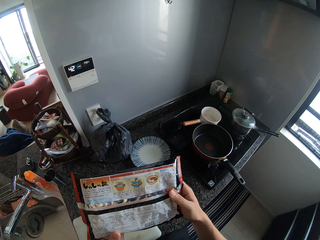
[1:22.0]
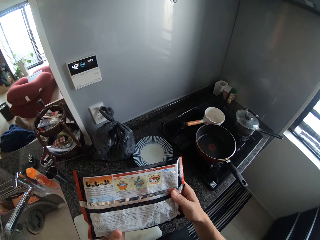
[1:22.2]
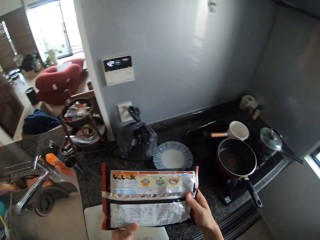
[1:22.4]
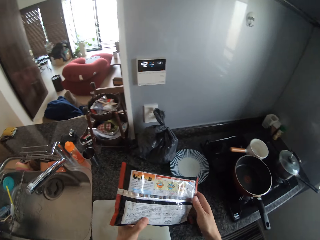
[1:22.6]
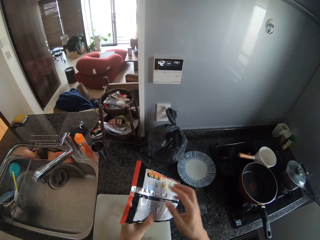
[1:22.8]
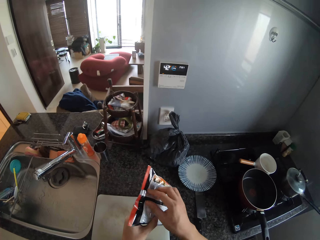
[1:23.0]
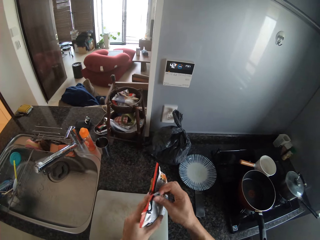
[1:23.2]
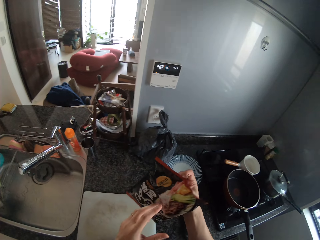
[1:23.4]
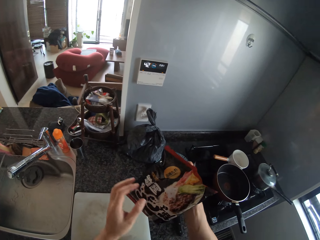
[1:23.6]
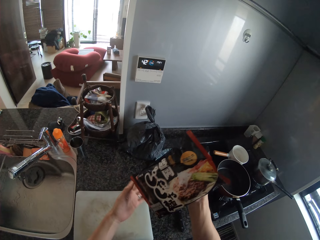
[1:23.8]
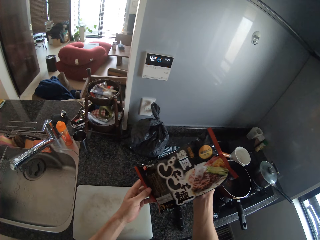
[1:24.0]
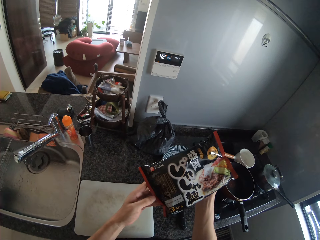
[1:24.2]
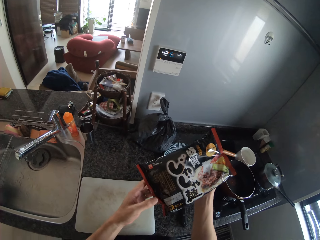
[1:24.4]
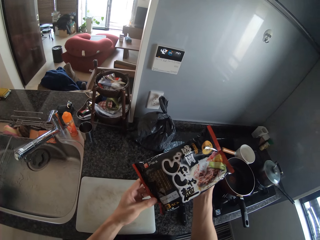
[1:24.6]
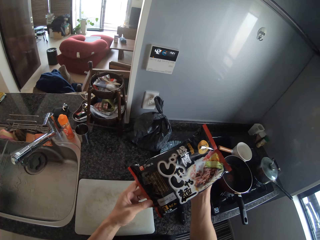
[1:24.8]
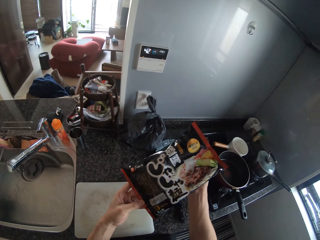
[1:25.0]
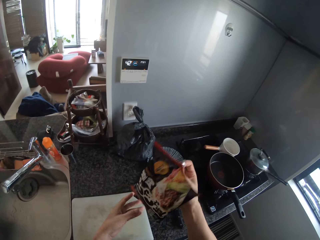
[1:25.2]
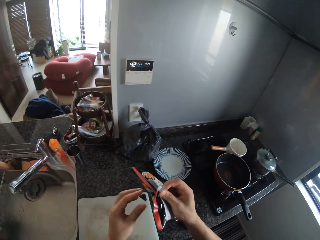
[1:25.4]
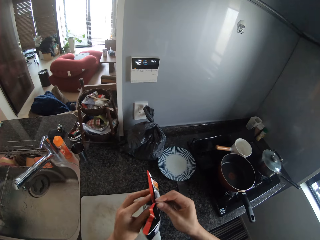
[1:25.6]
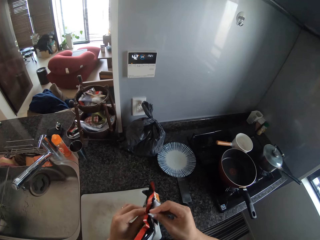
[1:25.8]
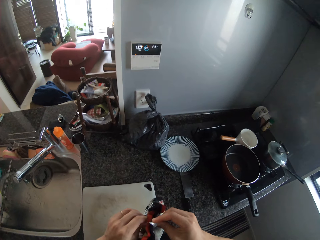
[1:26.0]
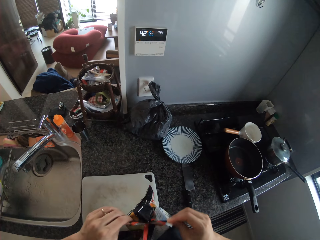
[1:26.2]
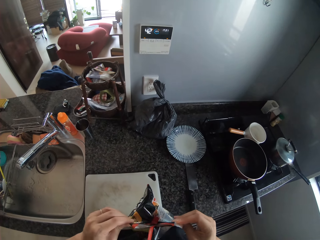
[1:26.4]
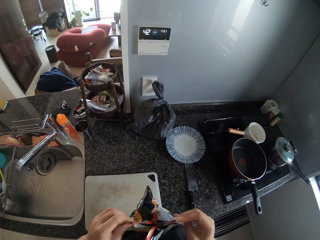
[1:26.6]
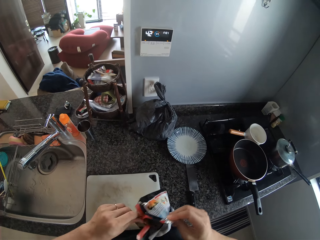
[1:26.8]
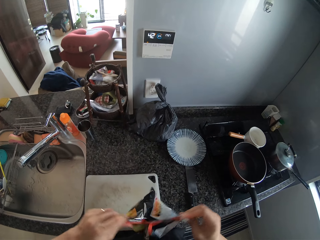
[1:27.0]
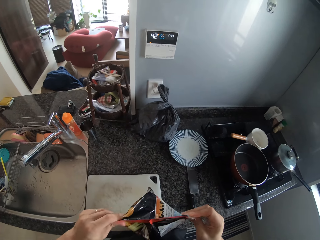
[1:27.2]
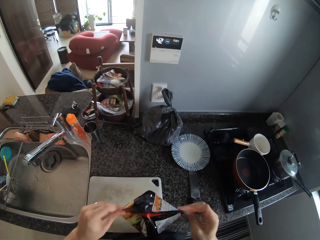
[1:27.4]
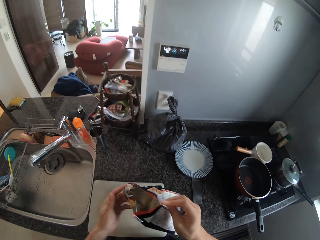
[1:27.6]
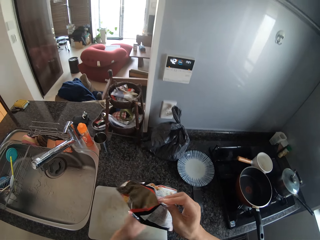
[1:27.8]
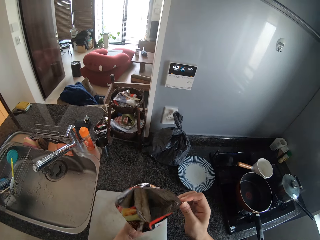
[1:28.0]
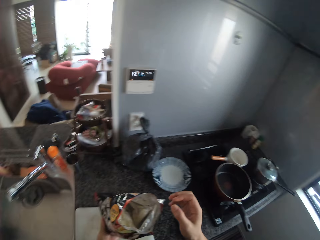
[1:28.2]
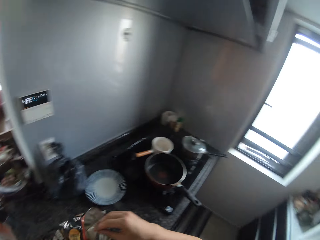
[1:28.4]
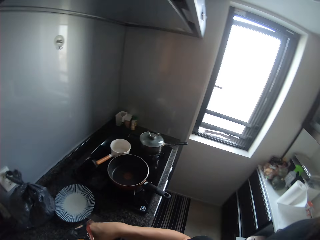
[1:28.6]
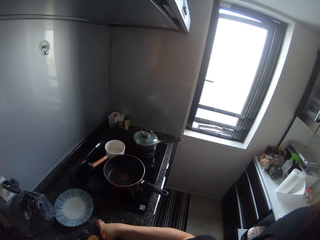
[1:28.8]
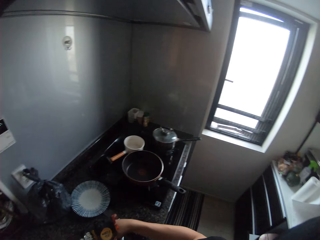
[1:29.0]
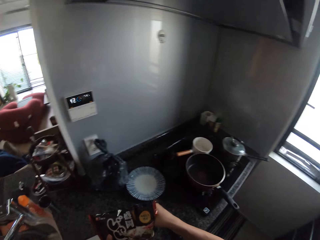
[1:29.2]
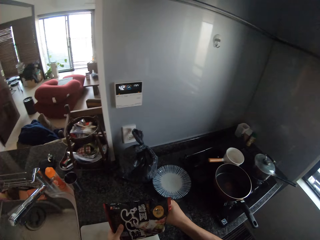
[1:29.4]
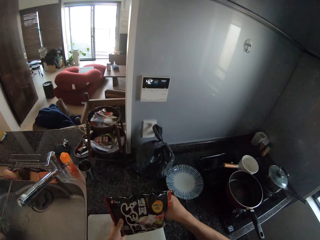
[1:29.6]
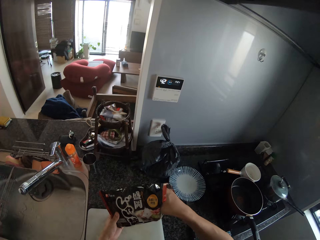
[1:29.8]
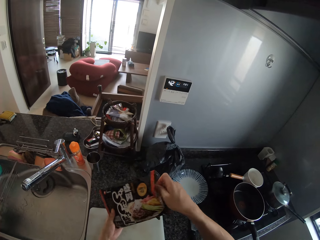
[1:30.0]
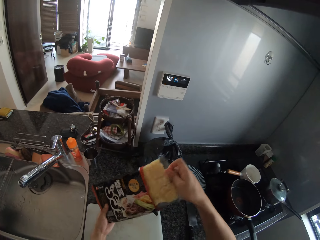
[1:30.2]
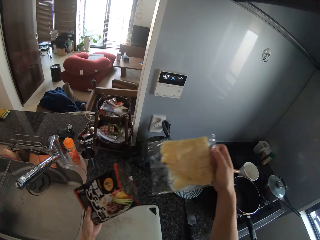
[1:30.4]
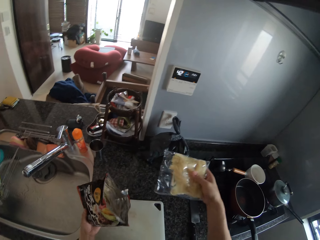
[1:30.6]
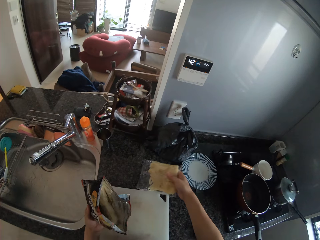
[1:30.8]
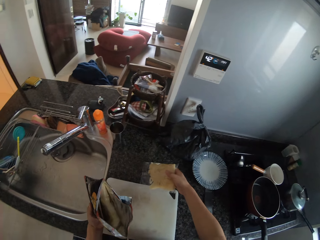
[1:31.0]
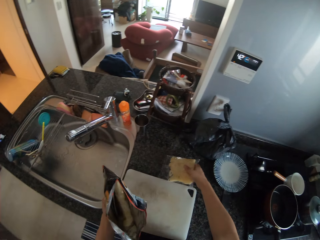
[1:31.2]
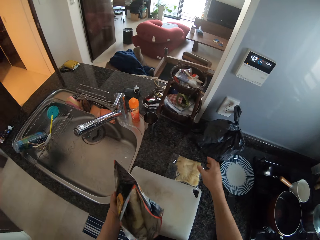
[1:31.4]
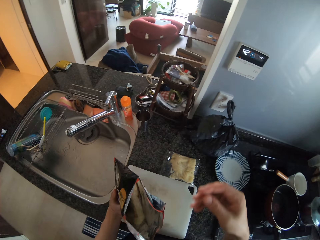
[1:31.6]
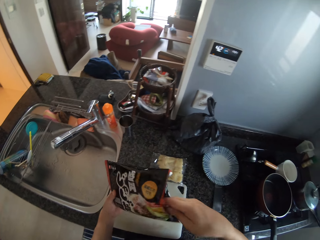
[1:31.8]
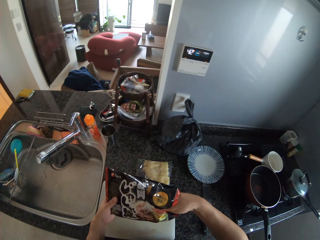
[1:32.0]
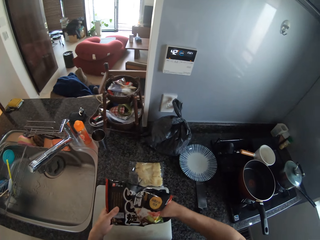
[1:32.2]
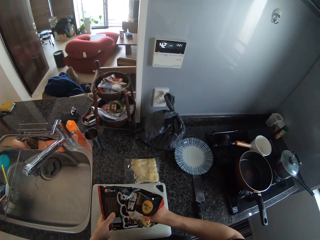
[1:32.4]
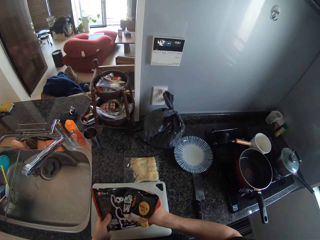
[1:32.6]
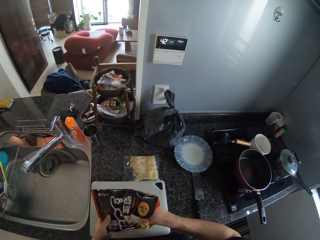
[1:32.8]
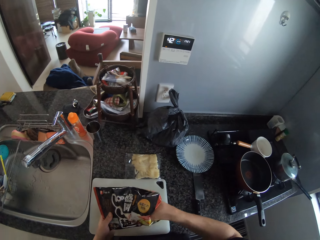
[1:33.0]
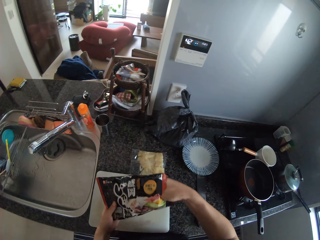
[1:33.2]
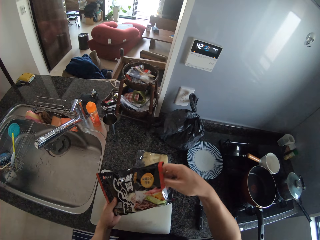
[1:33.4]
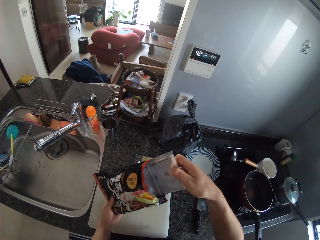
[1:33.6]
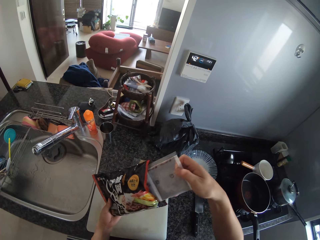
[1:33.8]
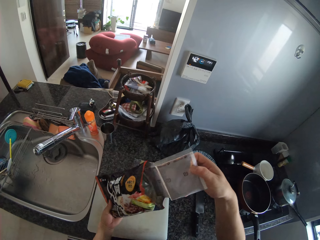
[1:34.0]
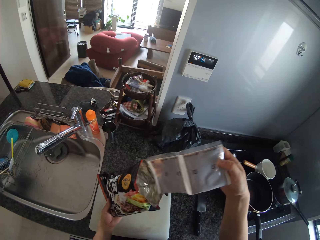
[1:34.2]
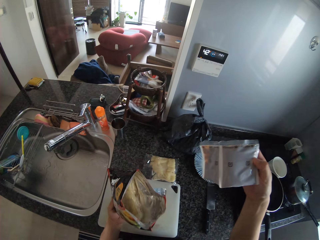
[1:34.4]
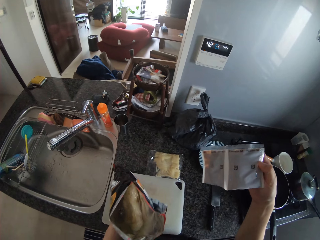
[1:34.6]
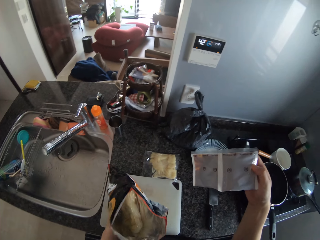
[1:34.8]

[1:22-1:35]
The camera wearer turns the paper bag or pack of noodles. They open the paper bag. They remove the nylon of noodles from the pack. They unpack the bag of crisps. They drop the nylon of noodles on the counter top. They hold the paper bag and some sachets.

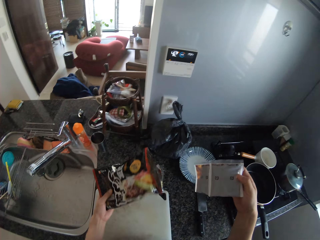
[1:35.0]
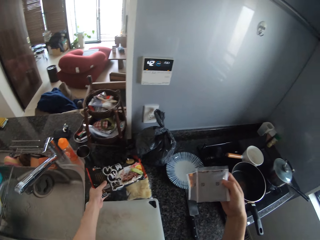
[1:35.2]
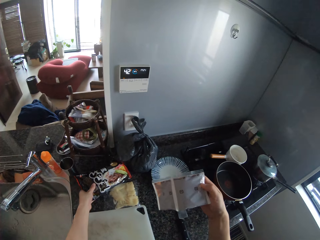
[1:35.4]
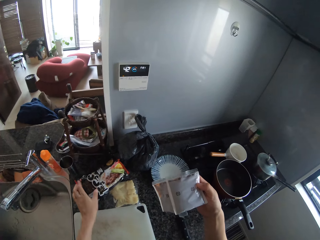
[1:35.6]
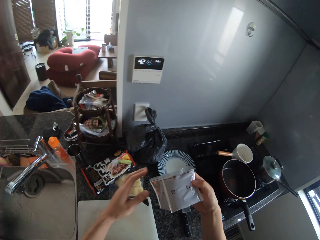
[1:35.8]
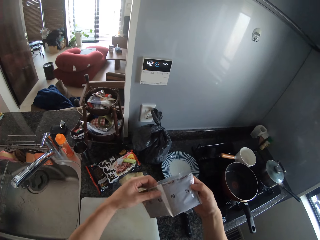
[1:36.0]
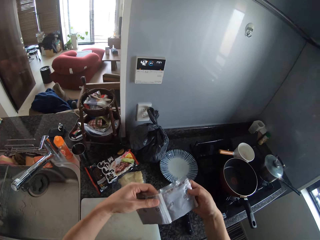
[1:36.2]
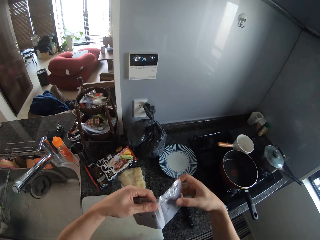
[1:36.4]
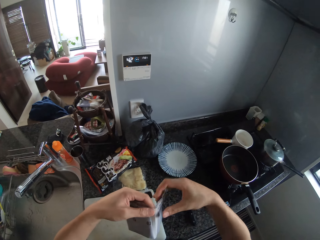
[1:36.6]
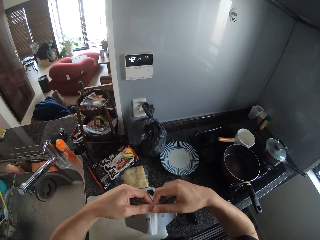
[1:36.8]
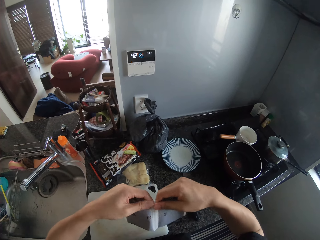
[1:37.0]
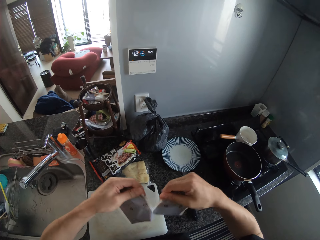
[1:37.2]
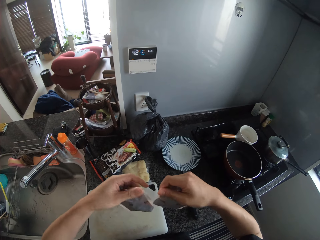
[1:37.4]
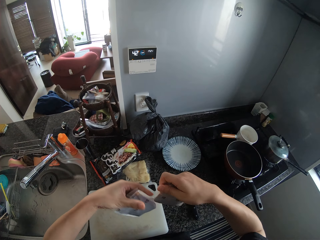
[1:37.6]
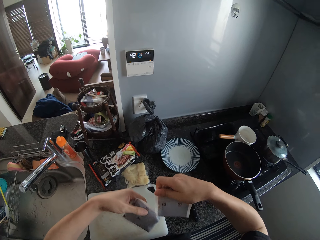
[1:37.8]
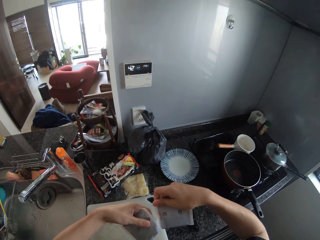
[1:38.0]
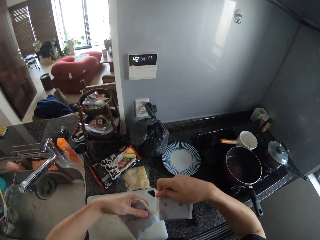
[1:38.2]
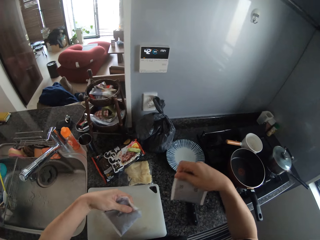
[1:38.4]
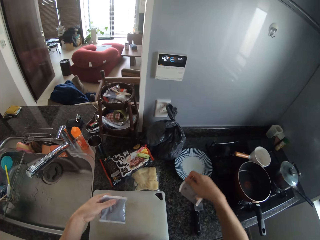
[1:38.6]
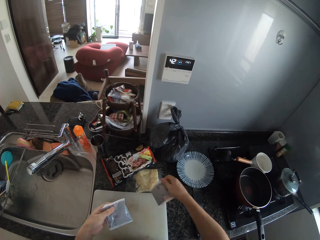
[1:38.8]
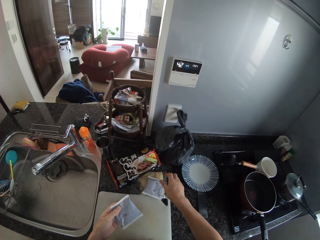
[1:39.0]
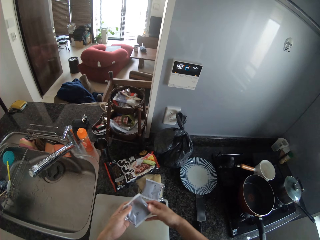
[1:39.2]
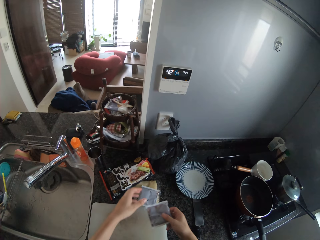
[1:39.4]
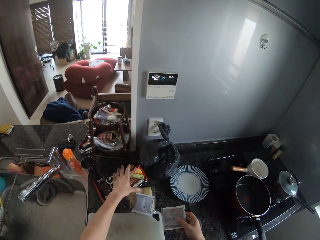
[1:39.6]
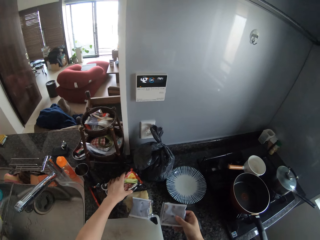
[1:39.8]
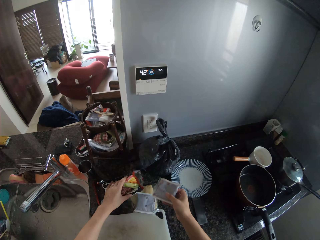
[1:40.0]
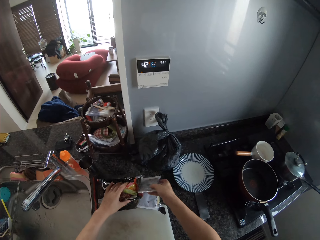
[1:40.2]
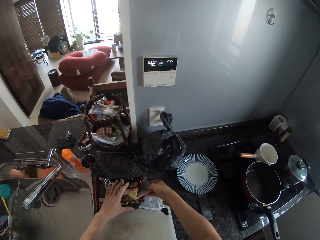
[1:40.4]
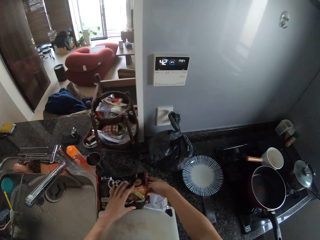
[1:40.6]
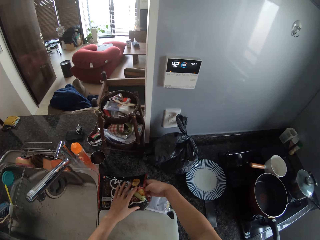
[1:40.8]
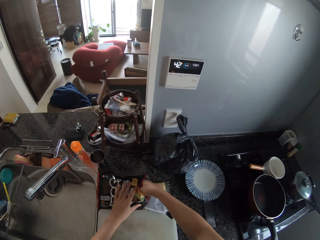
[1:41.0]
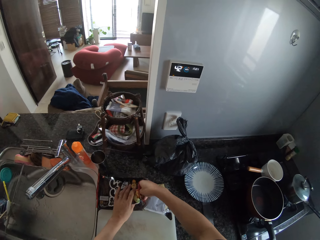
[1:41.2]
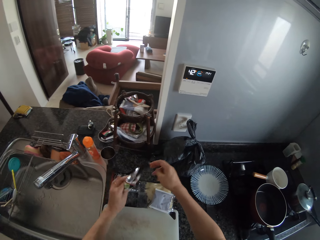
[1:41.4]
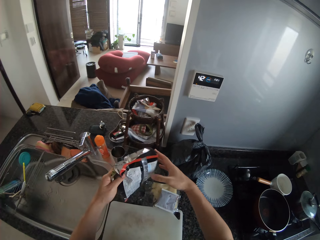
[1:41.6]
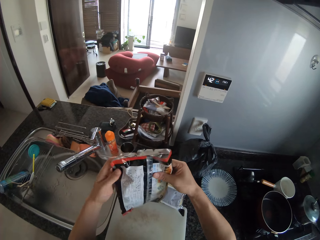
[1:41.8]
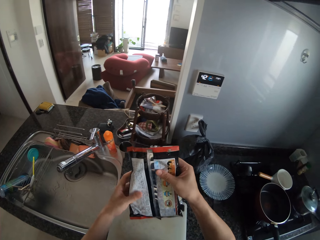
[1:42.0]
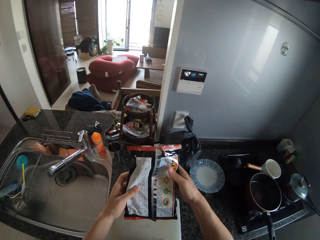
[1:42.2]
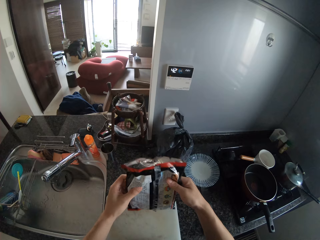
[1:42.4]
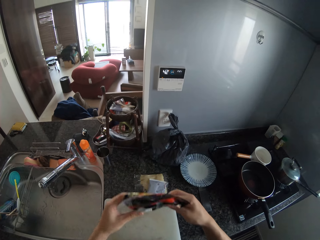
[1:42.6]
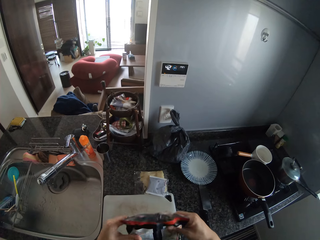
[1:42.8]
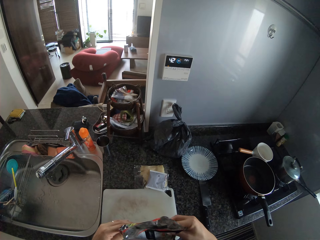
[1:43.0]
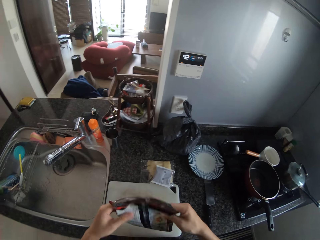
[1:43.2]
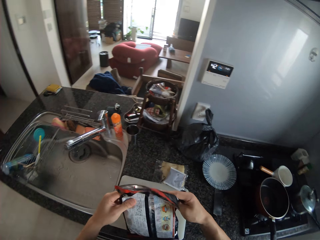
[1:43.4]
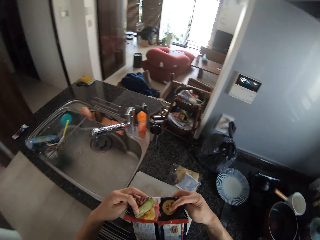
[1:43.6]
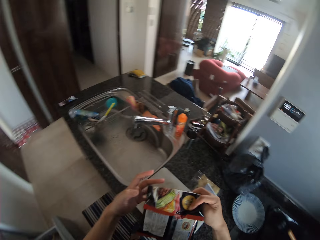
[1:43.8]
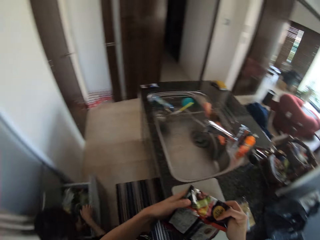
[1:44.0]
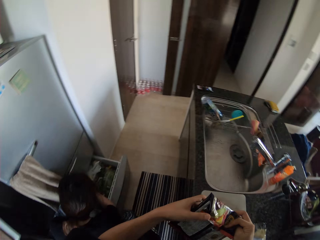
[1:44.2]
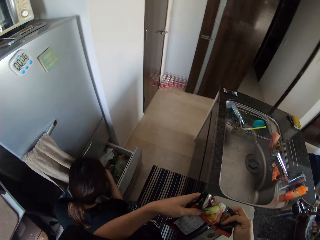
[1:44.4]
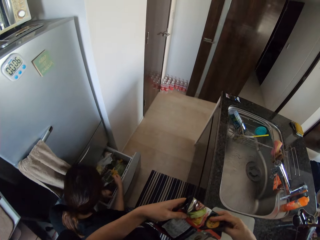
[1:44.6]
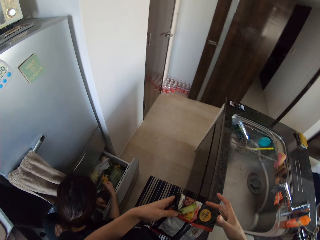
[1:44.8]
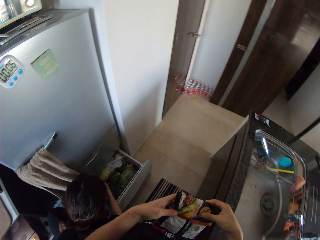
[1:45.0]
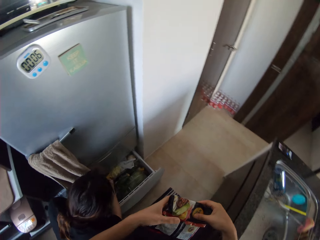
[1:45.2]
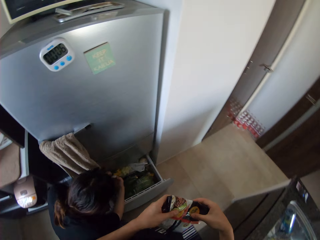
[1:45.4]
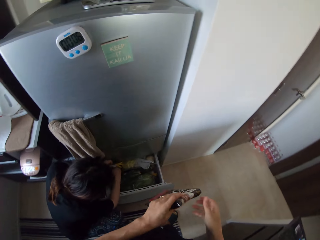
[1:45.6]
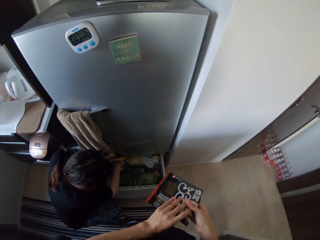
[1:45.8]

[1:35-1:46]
The camera wearer drops the pack of noodles. They cut the spice of the noodles. They divide the sachets into two. They drop the spice of the noodles. They return the spice in the pack. They fold the pack of noodles. They close the paper bag. A man picks a fruit from the fridge.
